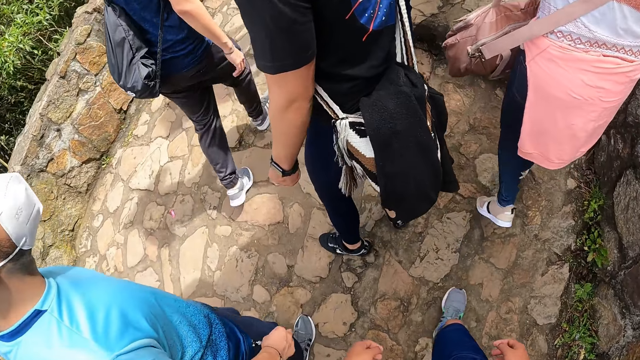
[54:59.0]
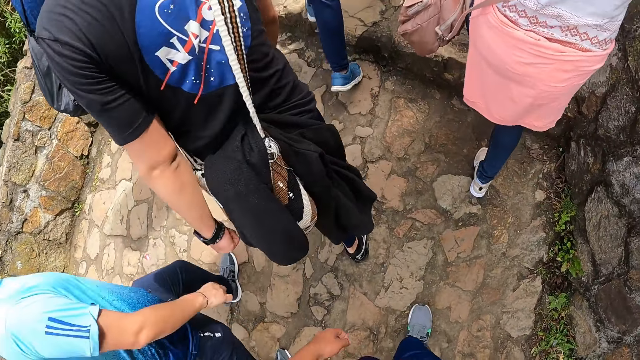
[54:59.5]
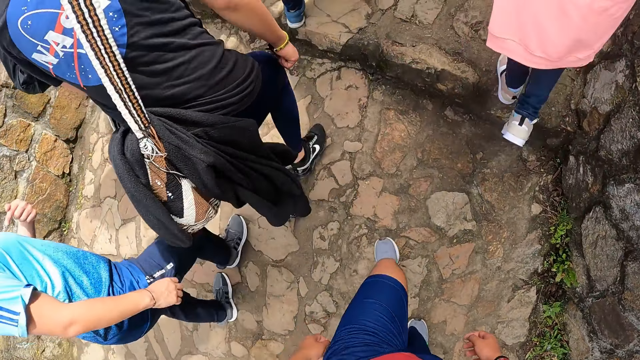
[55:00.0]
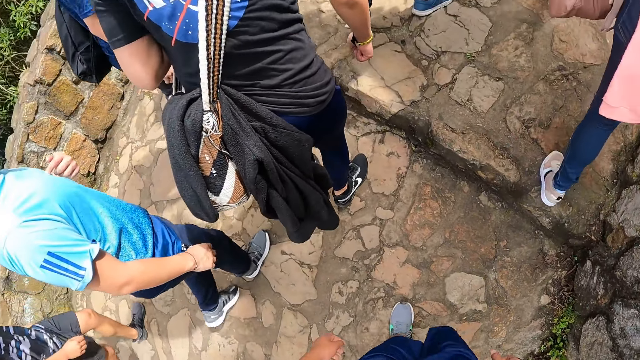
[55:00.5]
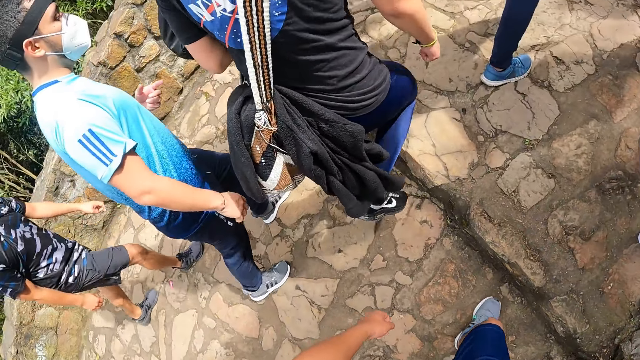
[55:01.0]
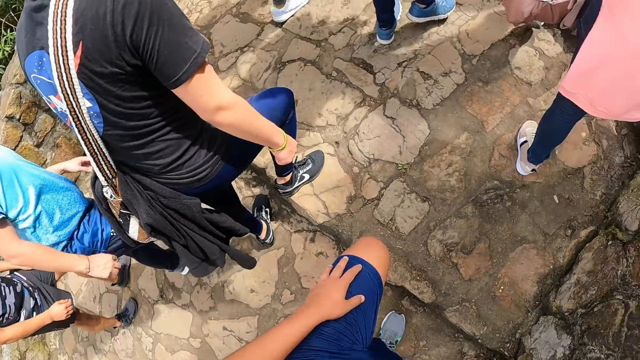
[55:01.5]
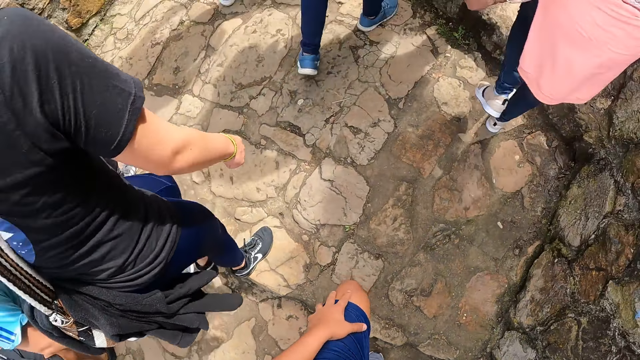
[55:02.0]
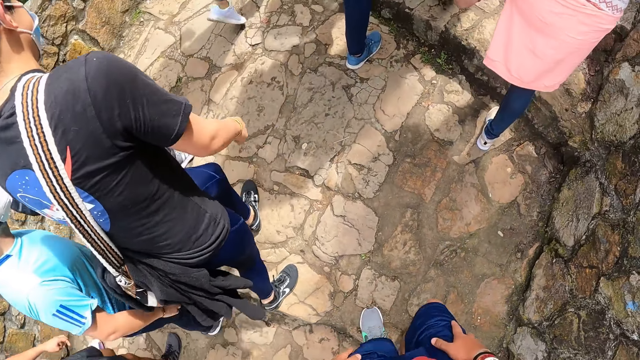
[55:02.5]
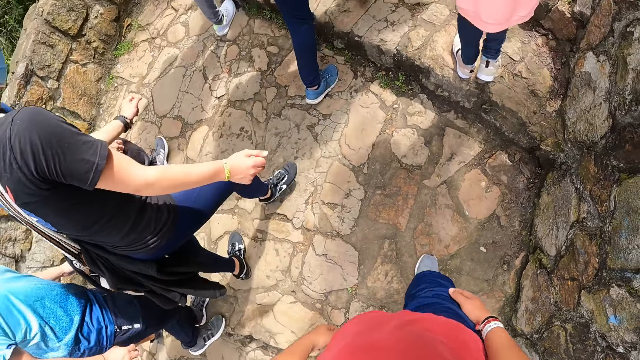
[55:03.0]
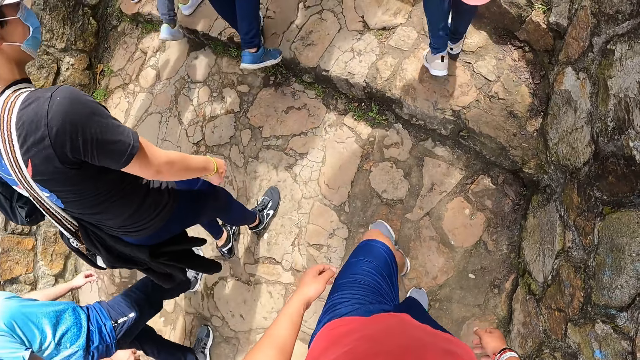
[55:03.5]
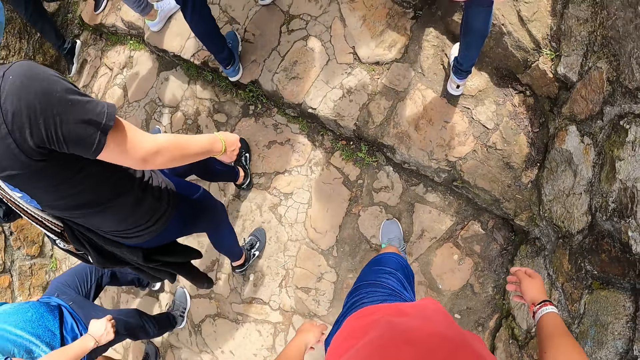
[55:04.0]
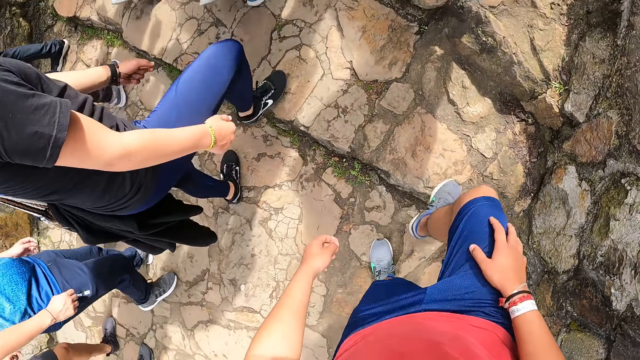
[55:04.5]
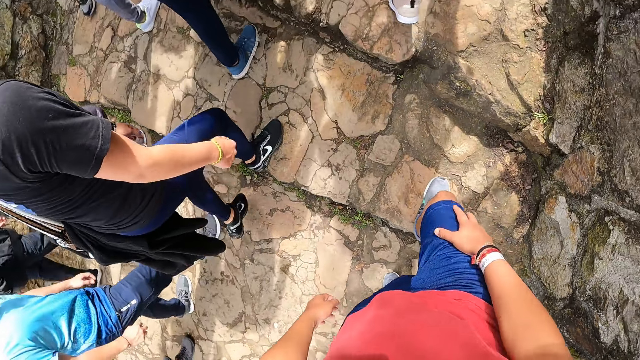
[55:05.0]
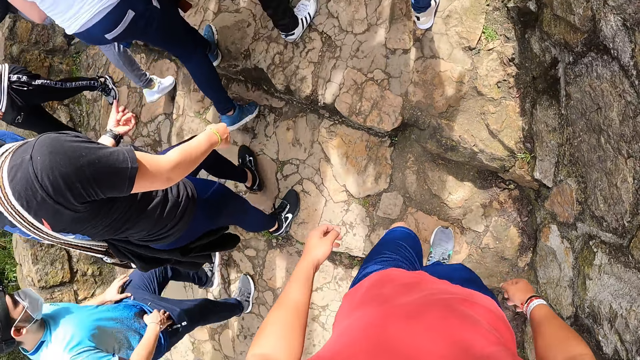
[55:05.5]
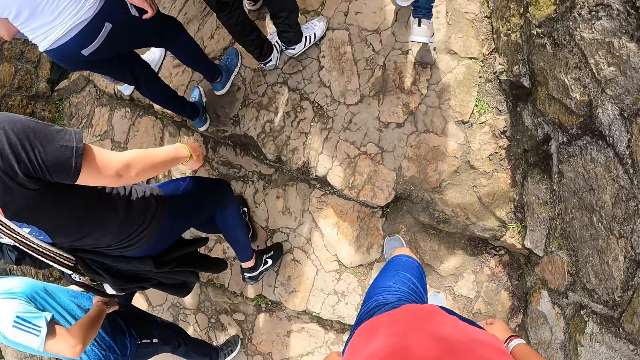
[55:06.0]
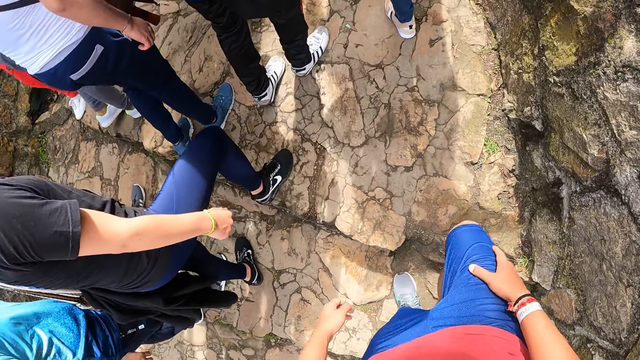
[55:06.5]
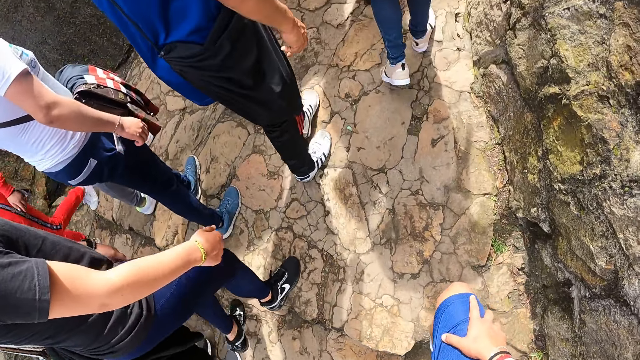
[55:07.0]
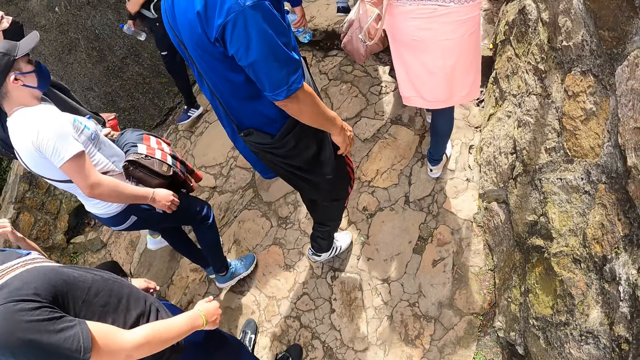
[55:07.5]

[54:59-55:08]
The camera wearer touches the left thigh with the left hand. They touch the right thigh with the right hand. They walk on the hill steps.

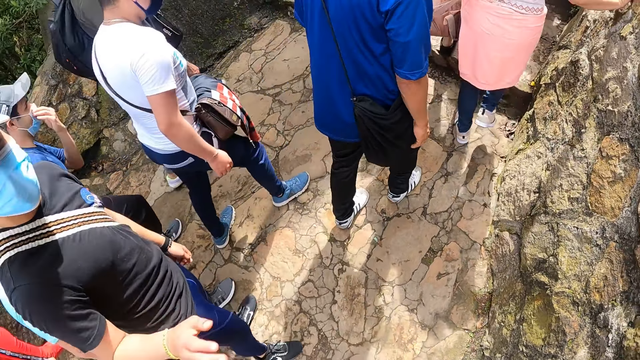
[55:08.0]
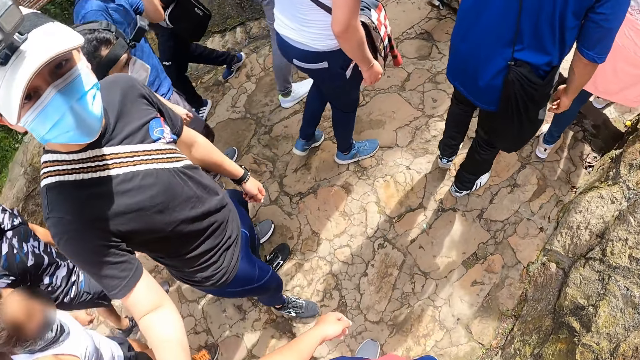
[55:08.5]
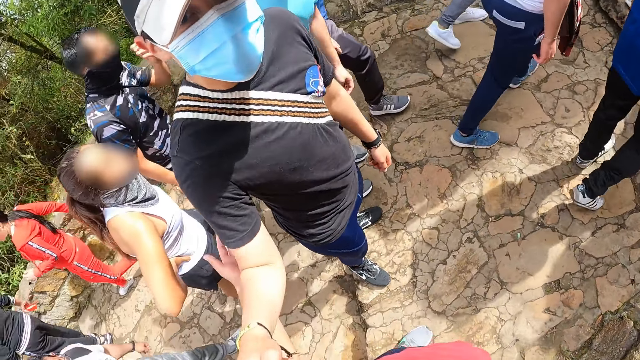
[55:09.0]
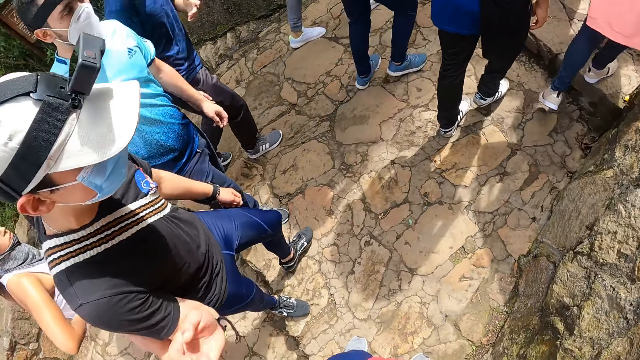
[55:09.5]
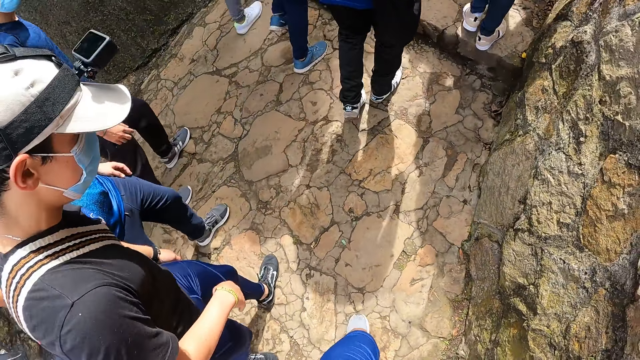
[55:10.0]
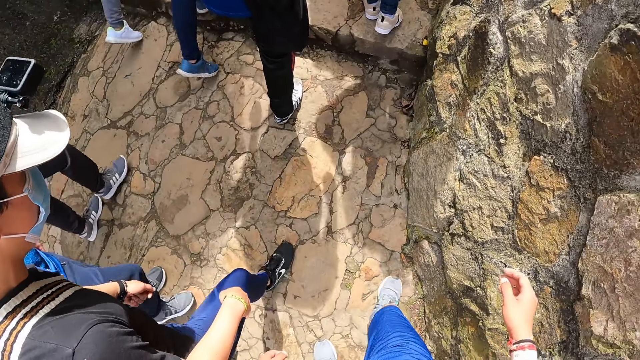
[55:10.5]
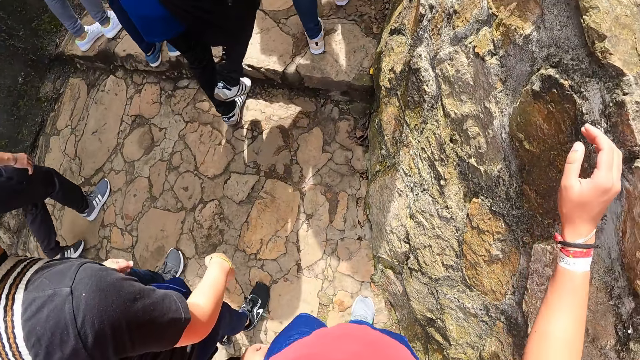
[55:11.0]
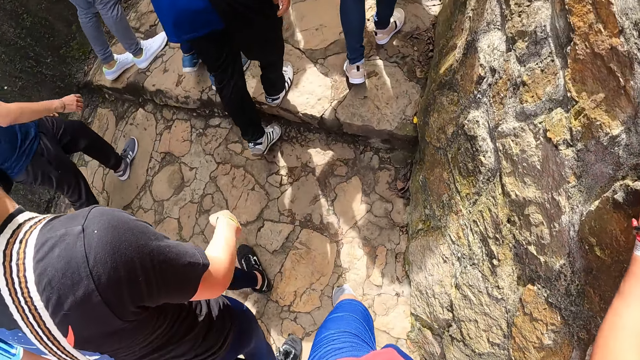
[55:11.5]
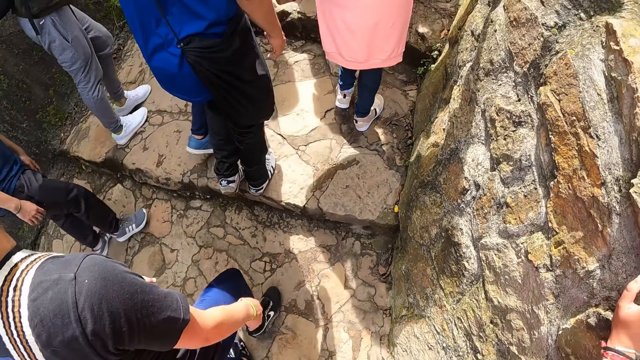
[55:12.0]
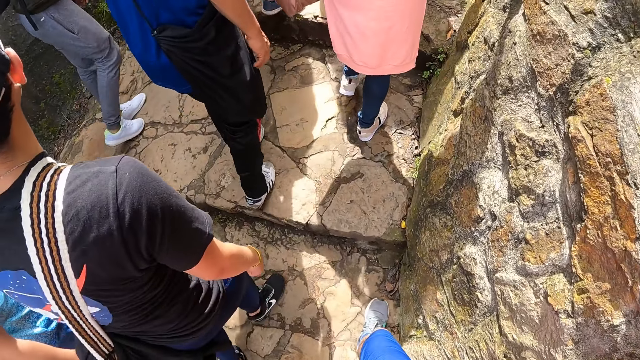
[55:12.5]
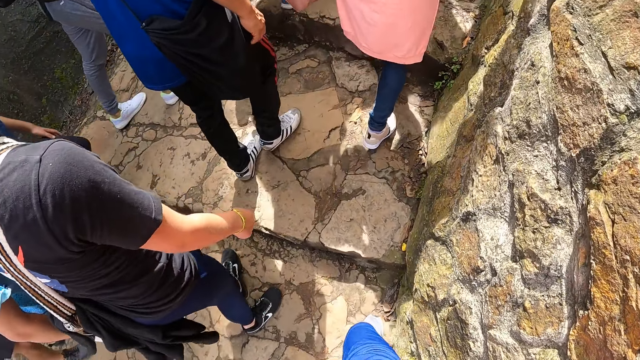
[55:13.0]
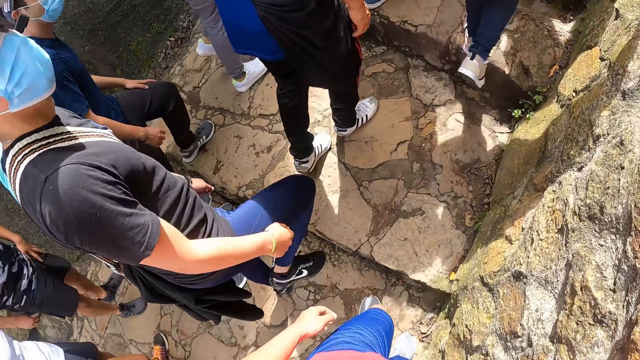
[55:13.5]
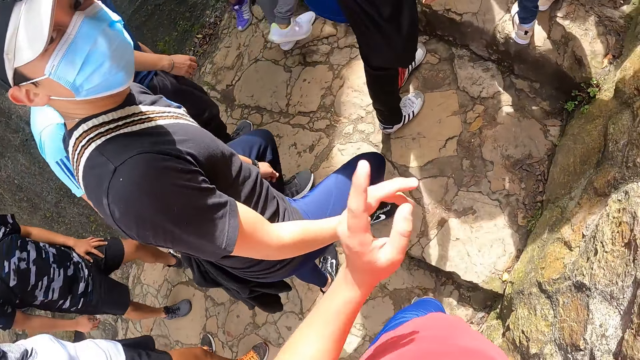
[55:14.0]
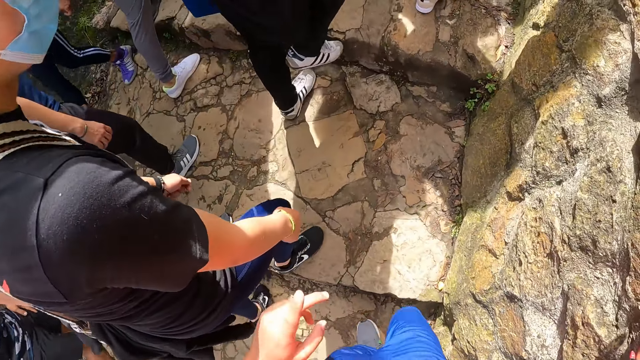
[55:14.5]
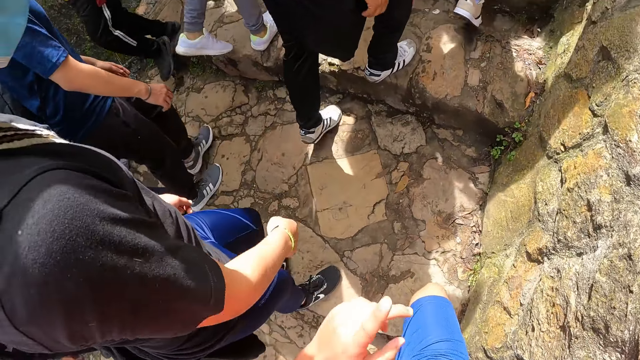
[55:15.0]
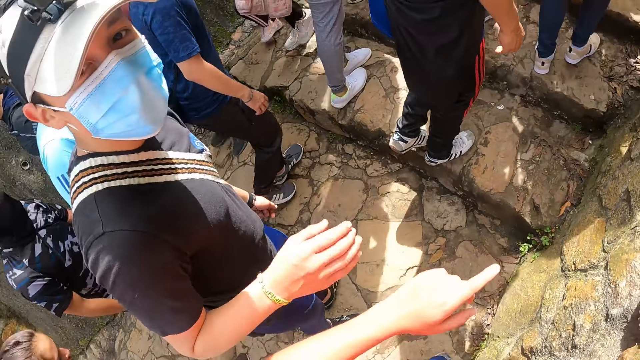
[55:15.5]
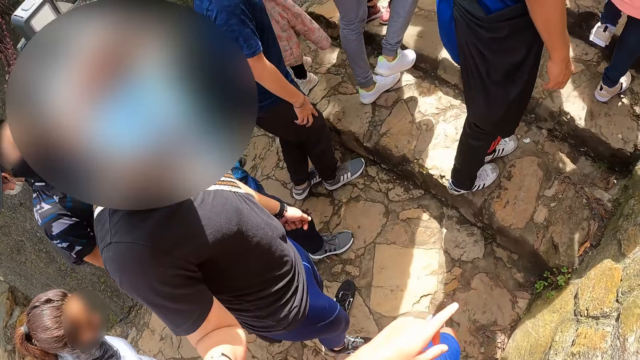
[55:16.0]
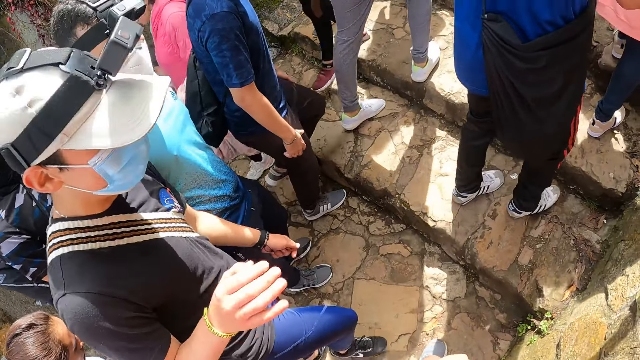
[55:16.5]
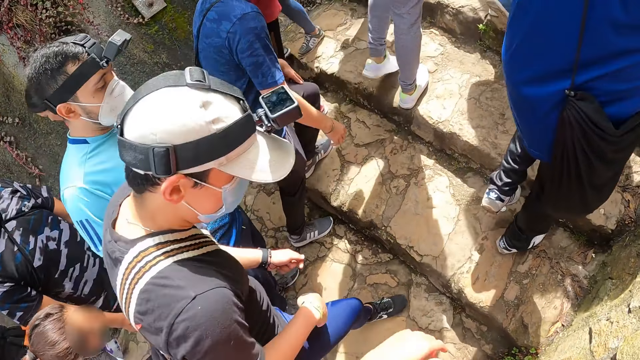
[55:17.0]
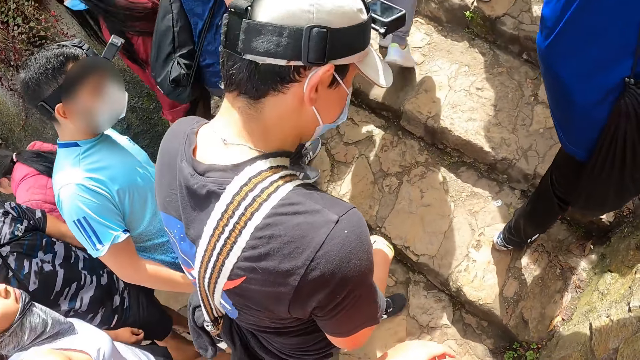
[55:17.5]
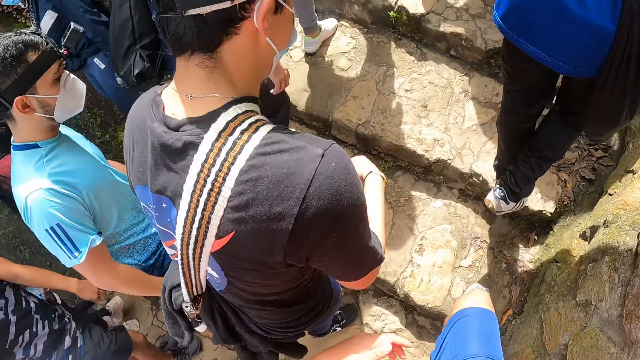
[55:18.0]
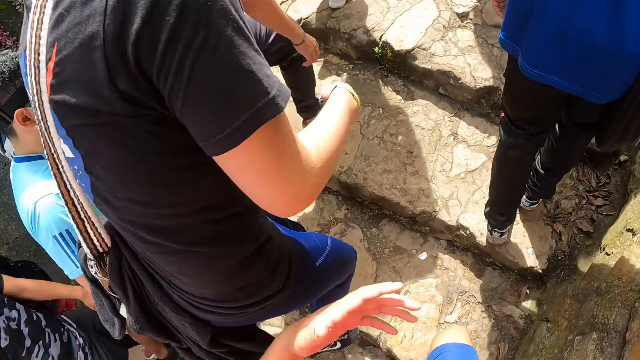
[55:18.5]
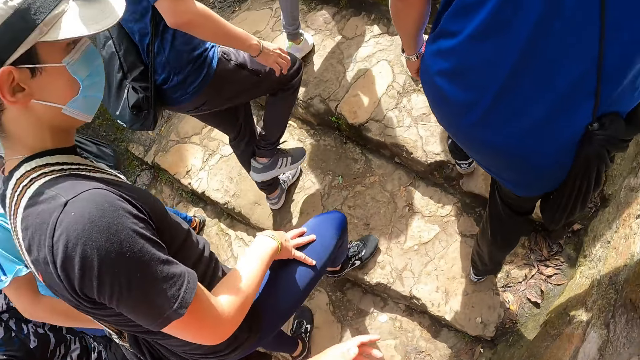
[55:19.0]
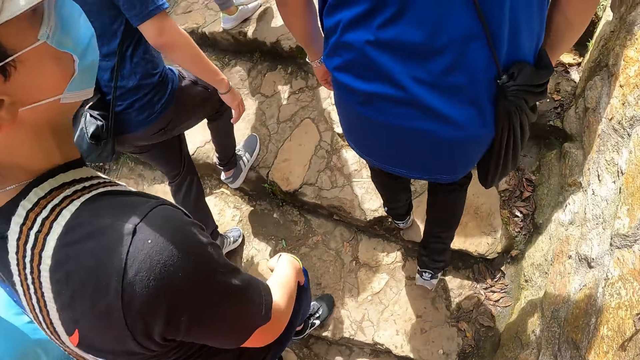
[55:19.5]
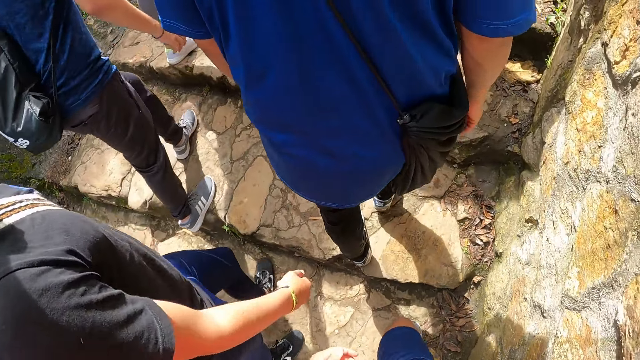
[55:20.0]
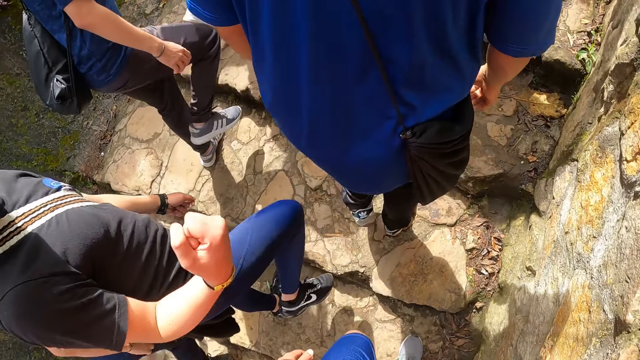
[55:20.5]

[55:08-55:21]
The camera wearer interacts with a man. The man places his right hand on the camera wearer and turns towards the camera wearer. The camera wearer holds the man's hand. He places his right hand on the wall. He walks on the hill steps. He uses a left hand gesture. The man places his right hand on the camera wearer and turns towards the camera wearer. The camera wearer walks on the hill steps.
